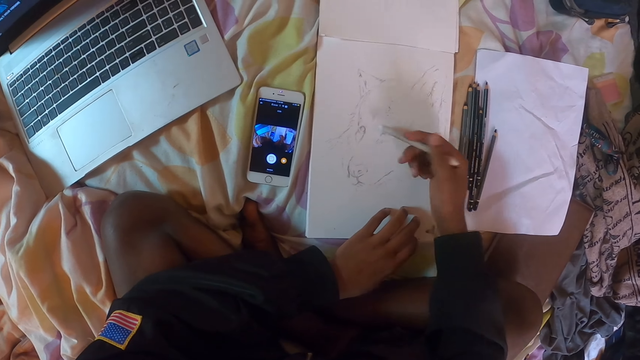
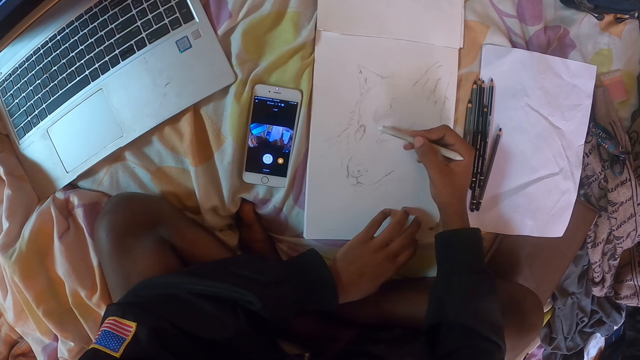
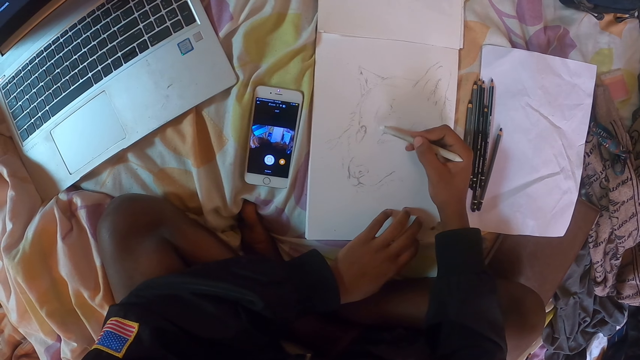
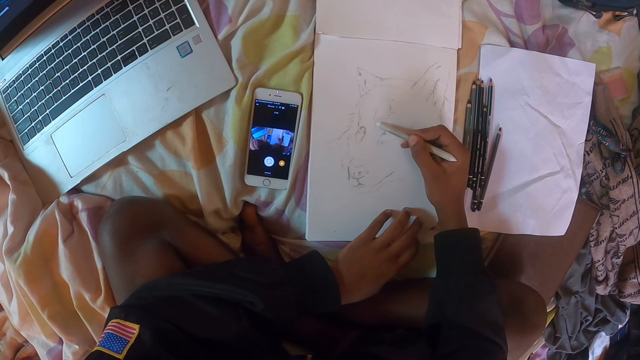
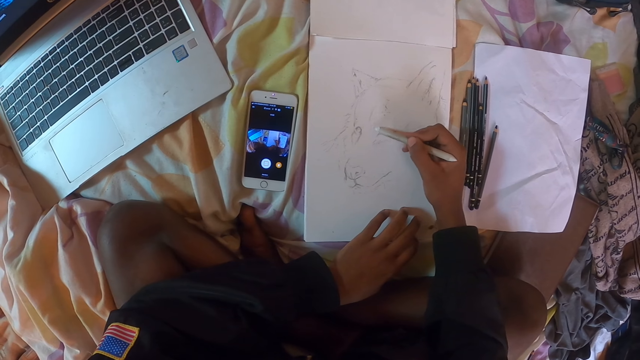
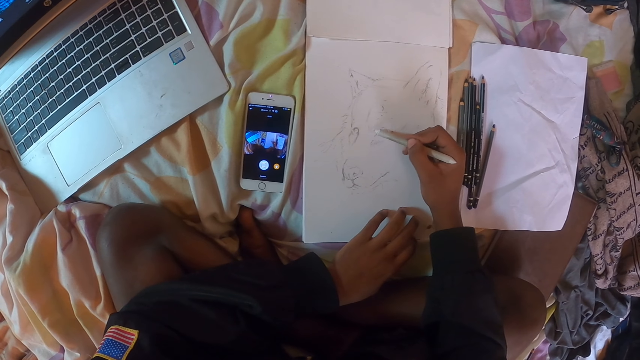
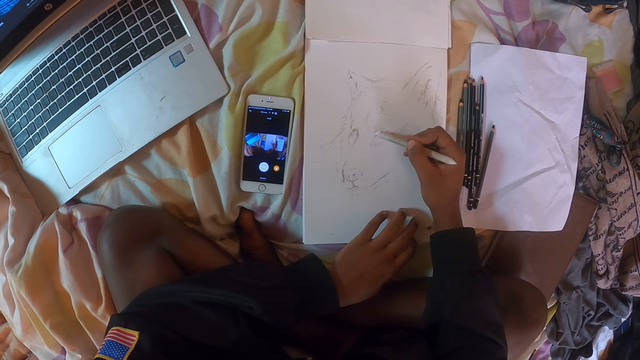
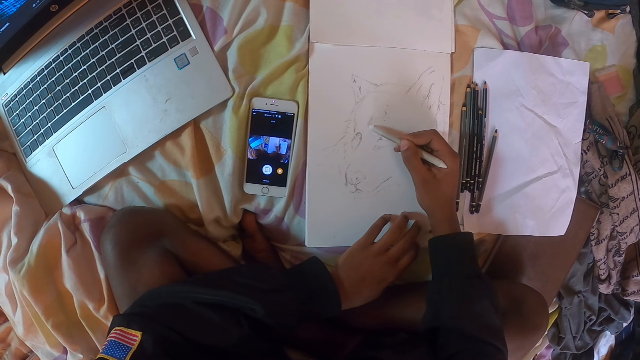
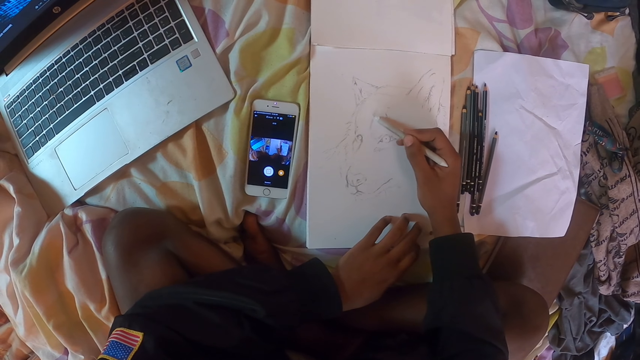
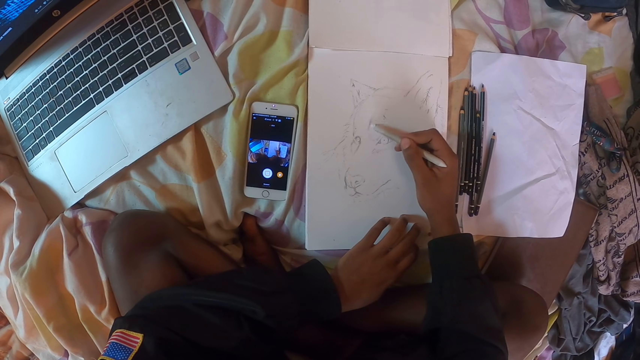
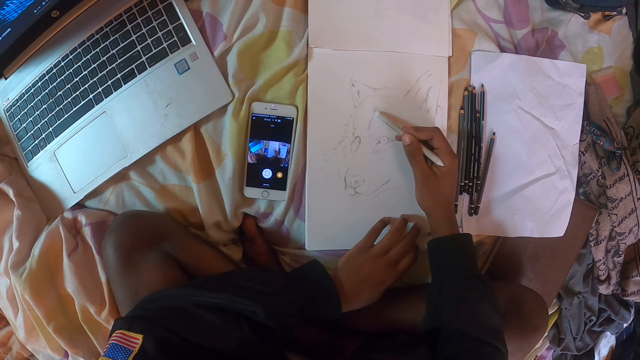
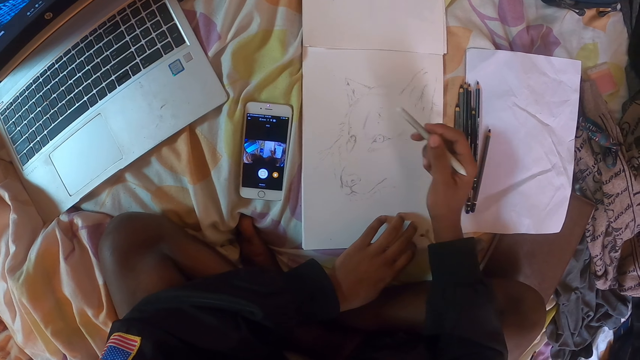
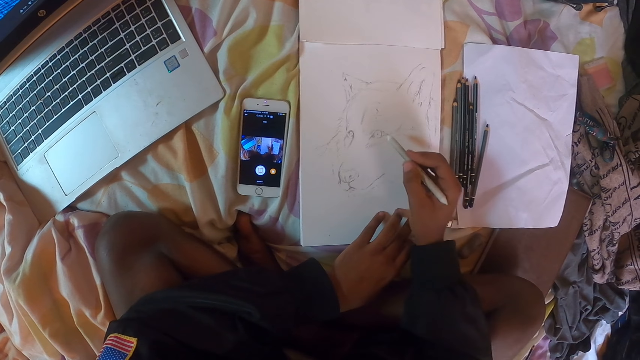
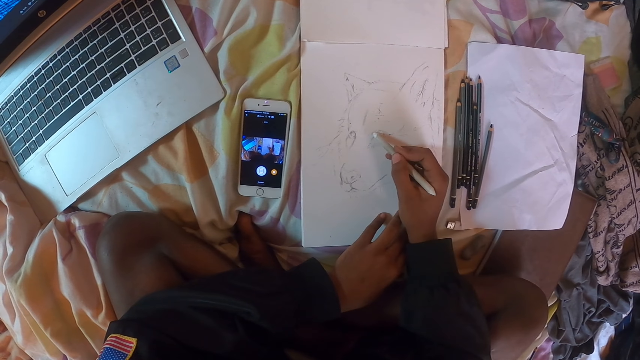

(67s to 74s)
The camera wearer draws a picture on the piece of paper on the table with a pencil. They shade the picture with the color pencil on the drawing book.

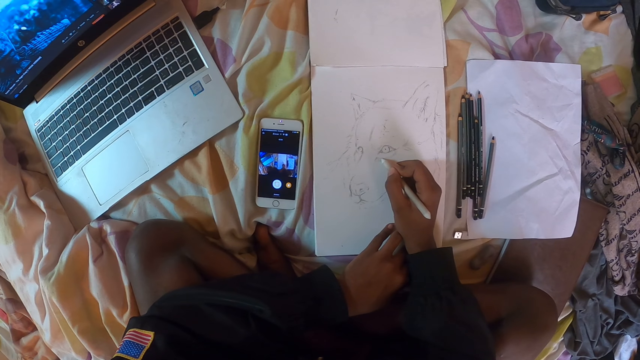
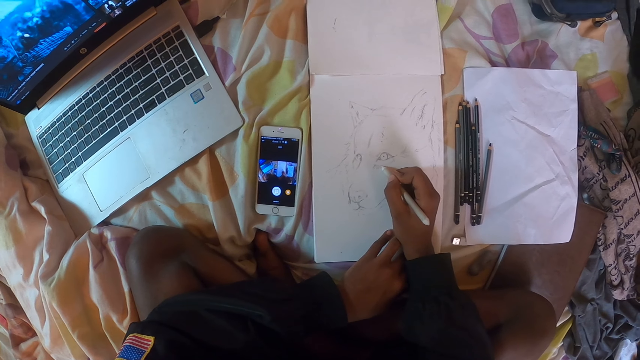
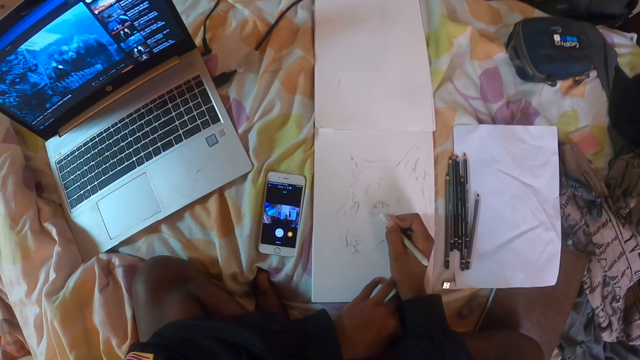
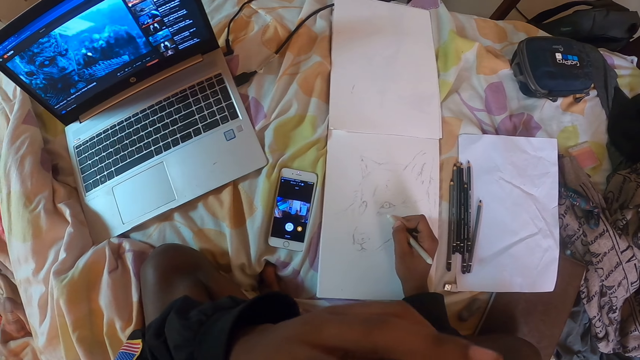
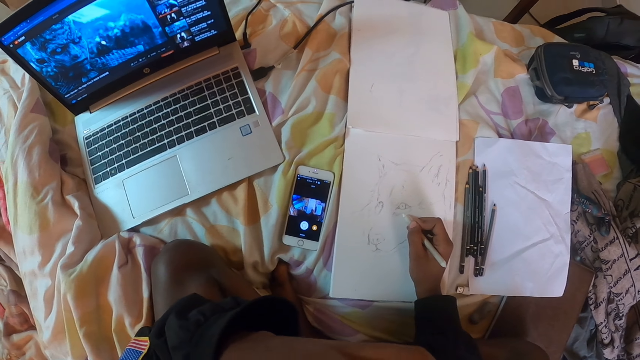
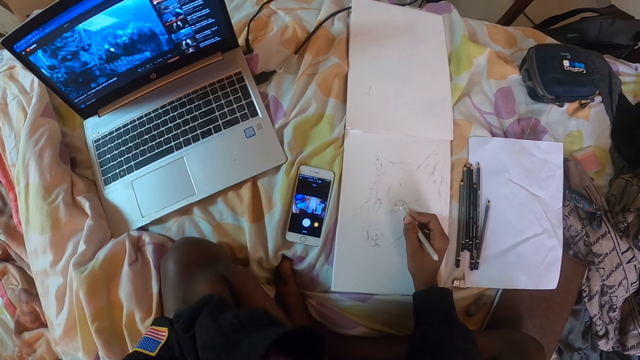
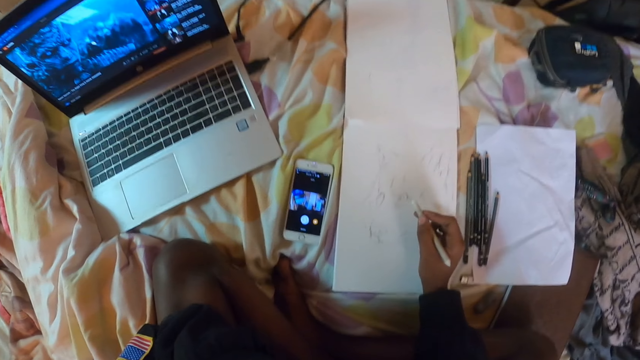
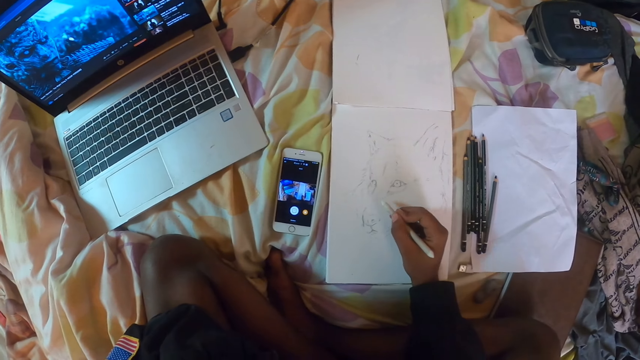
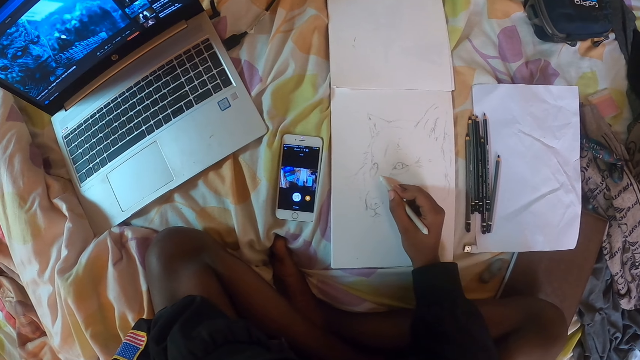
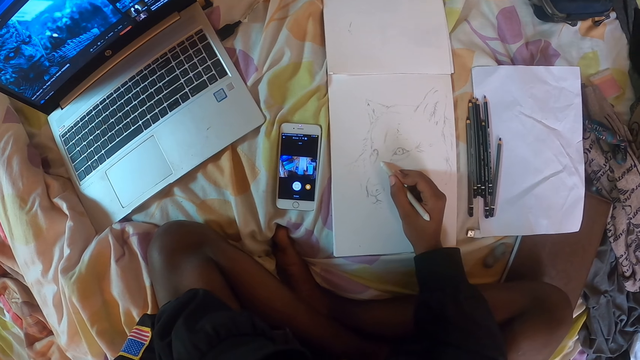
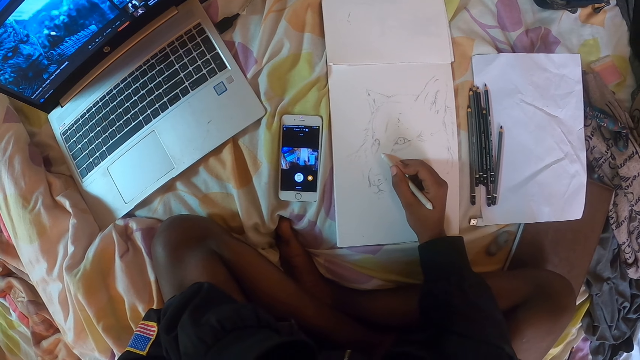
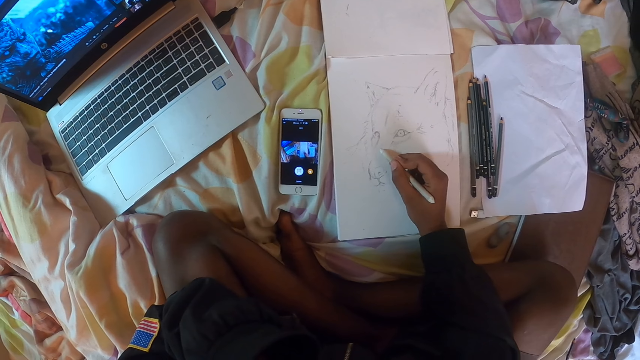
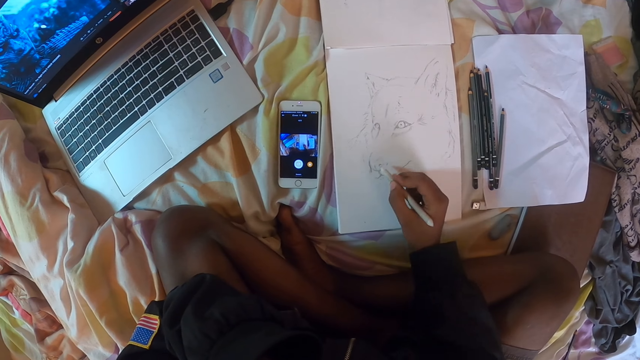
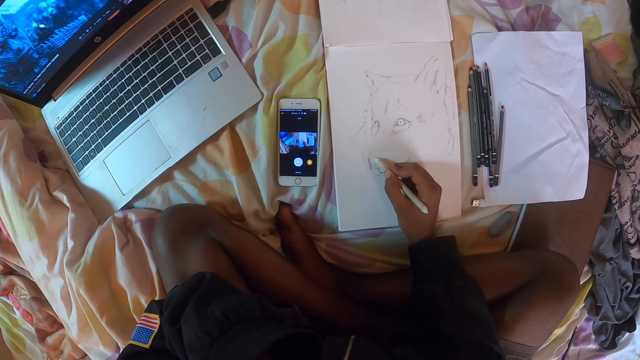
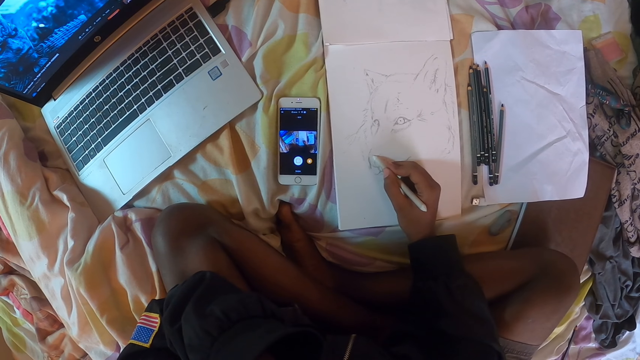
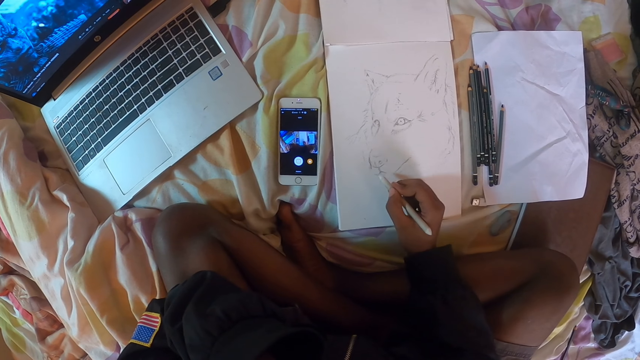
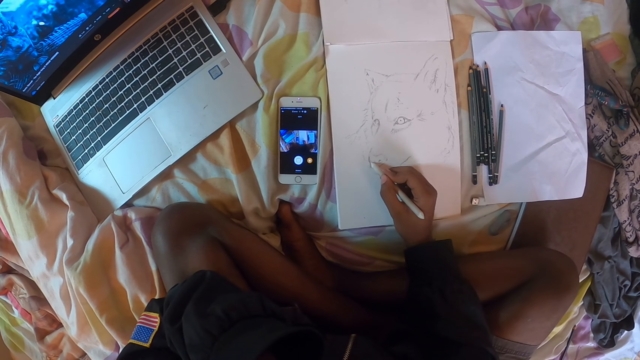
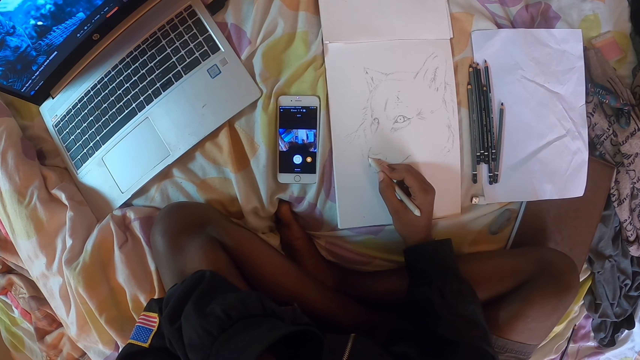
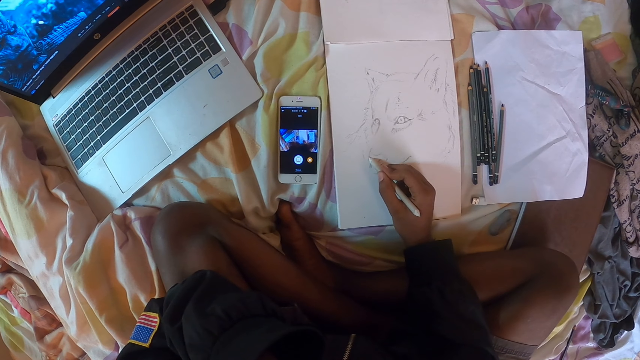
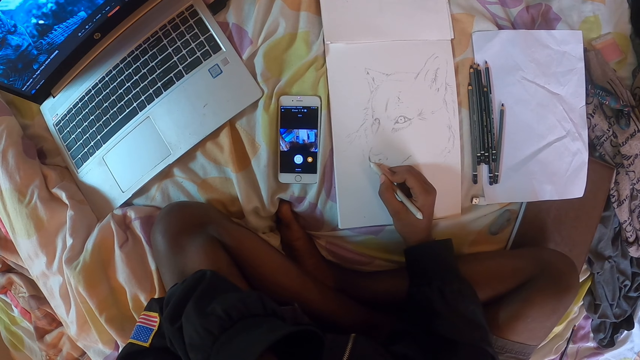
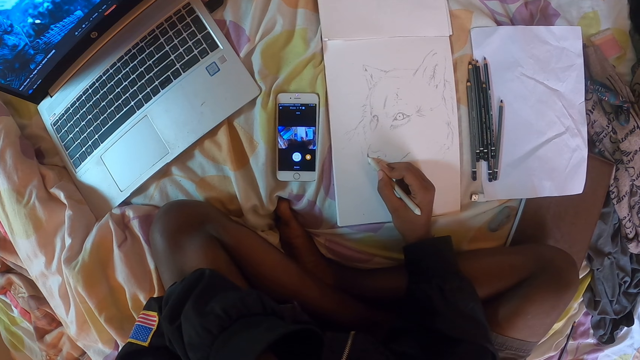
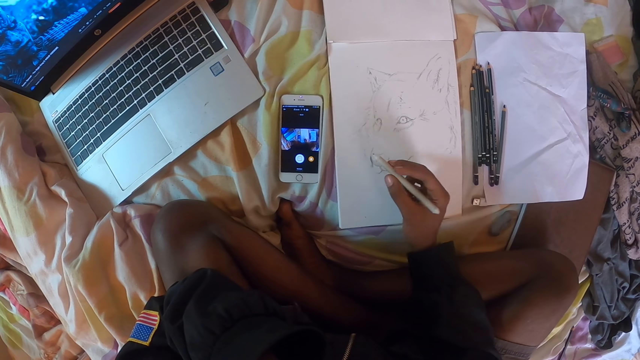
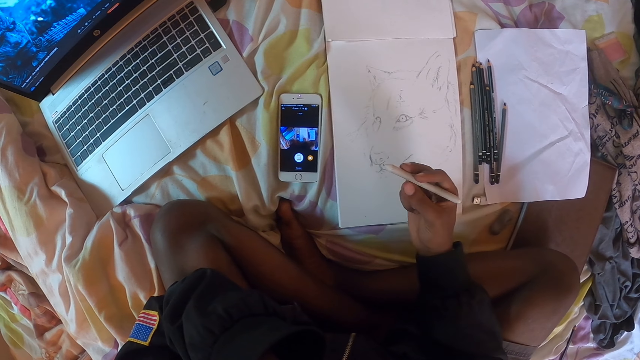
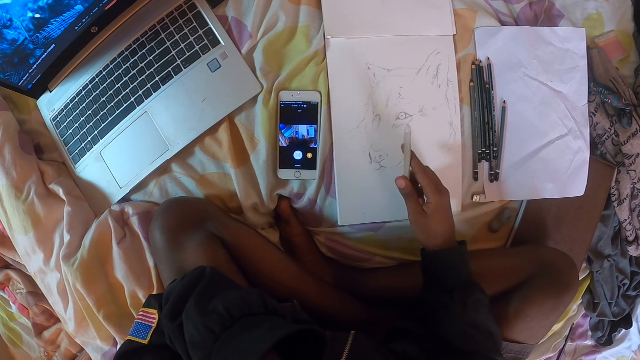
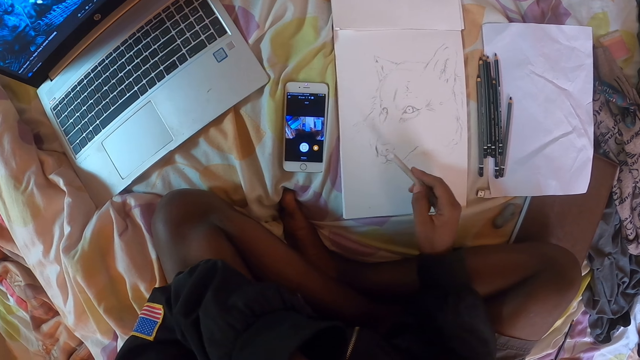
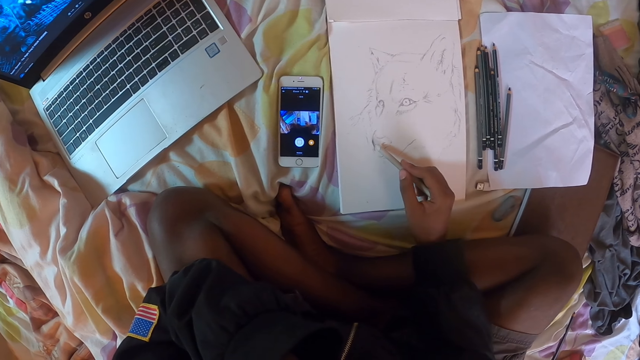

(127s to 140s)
The camera wearer adjusts the camera. They adjust the color pencil on the hand.
